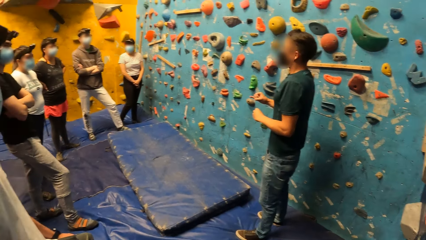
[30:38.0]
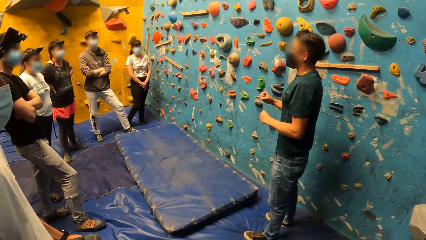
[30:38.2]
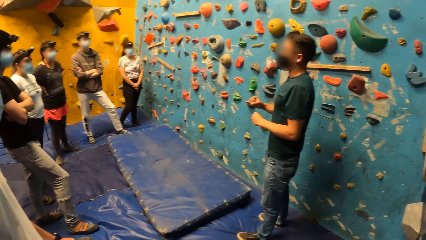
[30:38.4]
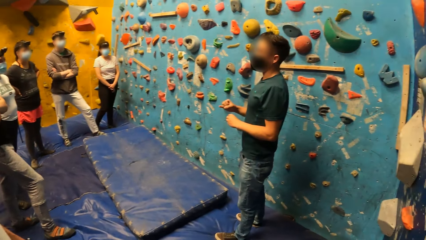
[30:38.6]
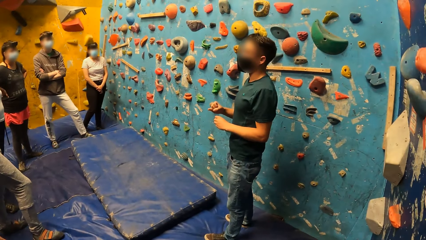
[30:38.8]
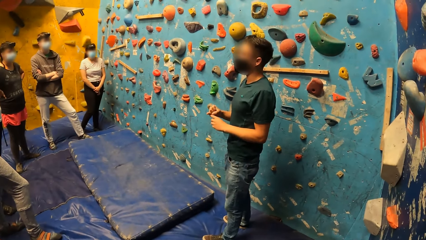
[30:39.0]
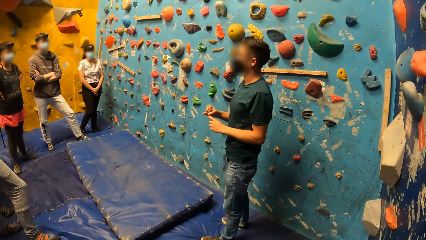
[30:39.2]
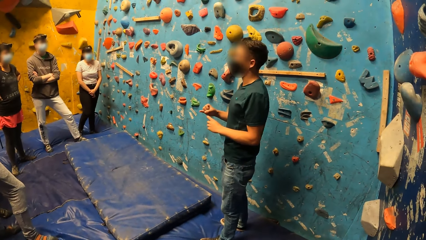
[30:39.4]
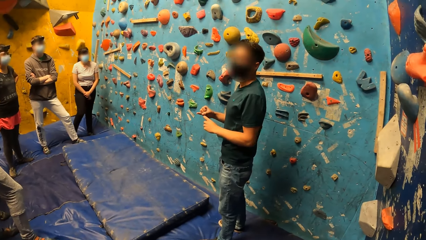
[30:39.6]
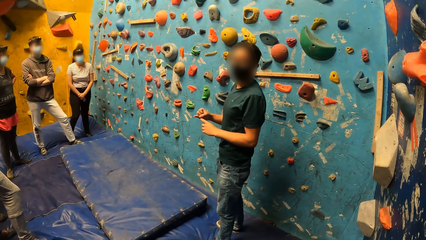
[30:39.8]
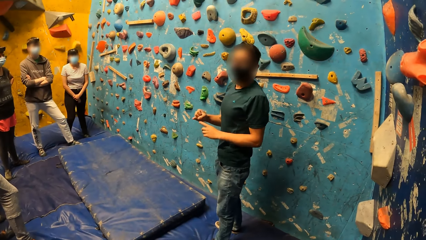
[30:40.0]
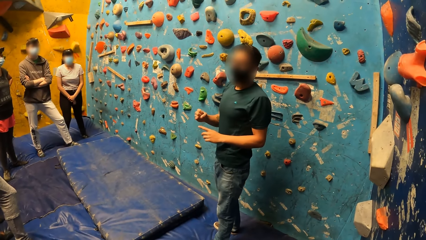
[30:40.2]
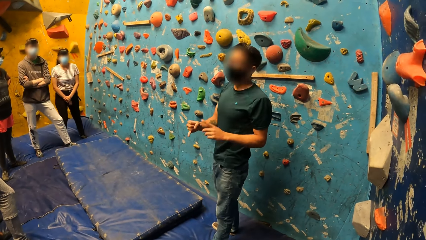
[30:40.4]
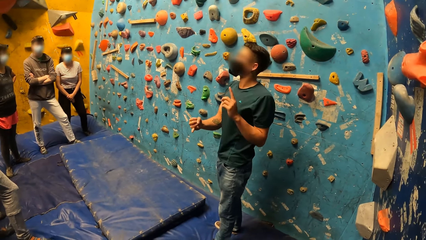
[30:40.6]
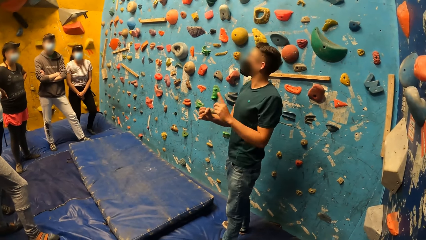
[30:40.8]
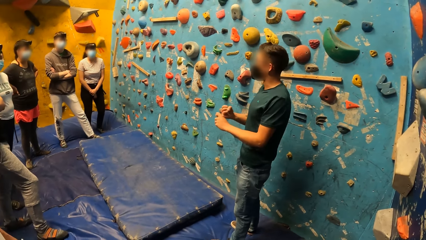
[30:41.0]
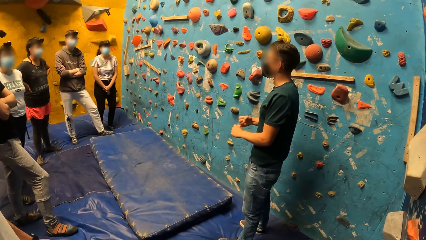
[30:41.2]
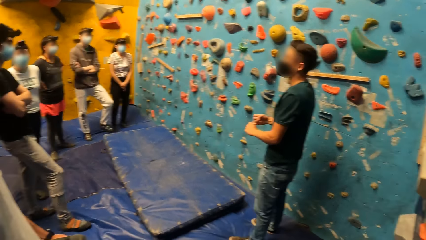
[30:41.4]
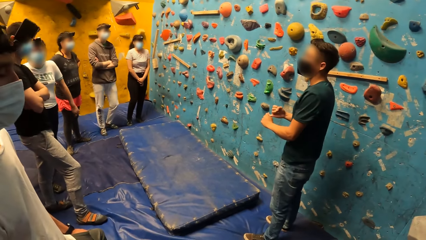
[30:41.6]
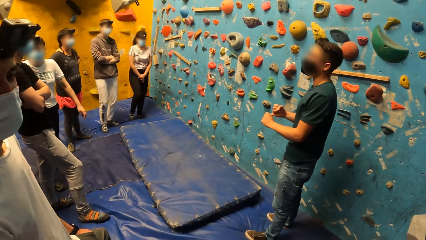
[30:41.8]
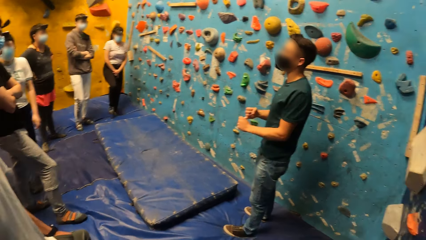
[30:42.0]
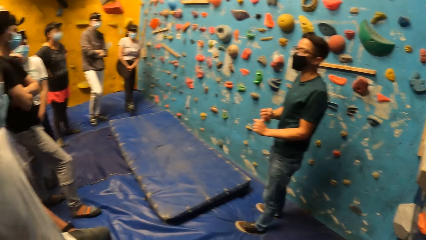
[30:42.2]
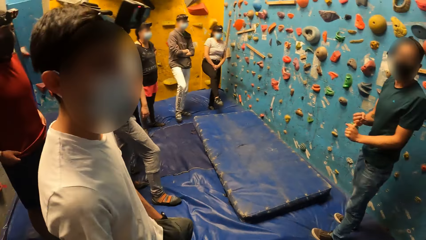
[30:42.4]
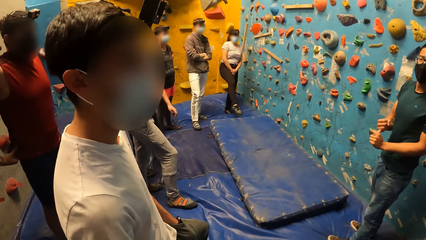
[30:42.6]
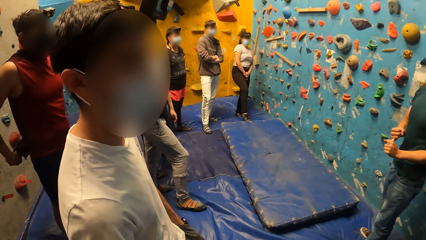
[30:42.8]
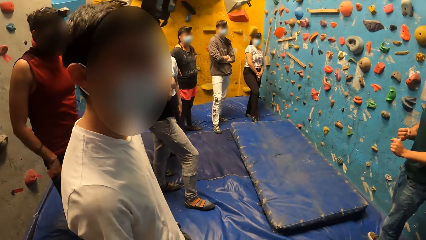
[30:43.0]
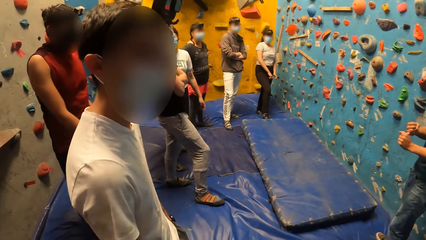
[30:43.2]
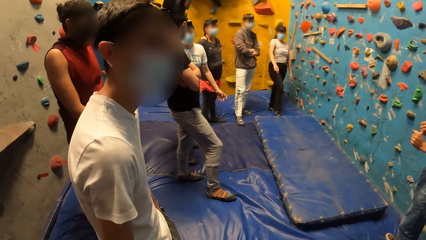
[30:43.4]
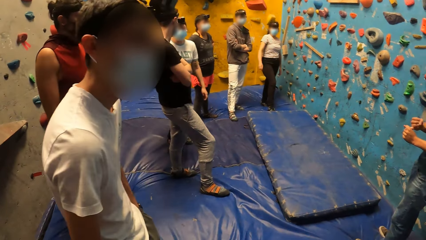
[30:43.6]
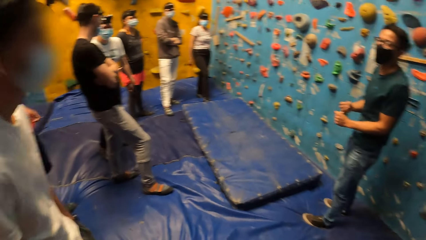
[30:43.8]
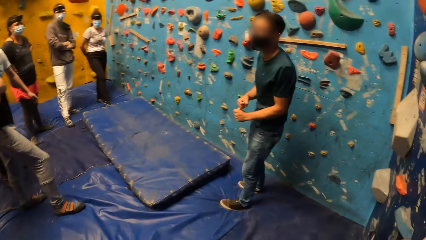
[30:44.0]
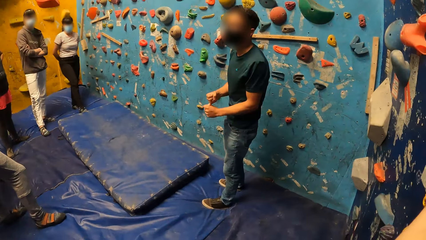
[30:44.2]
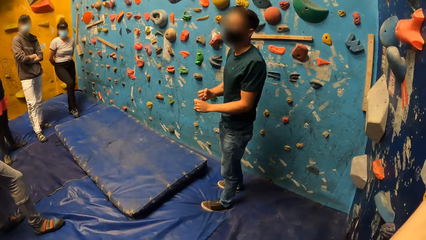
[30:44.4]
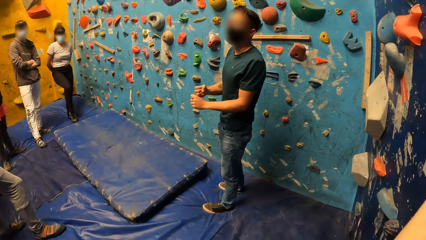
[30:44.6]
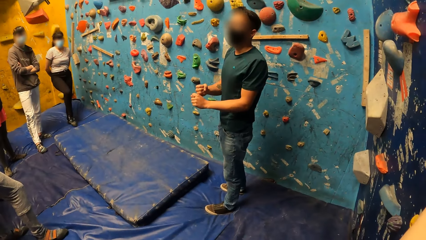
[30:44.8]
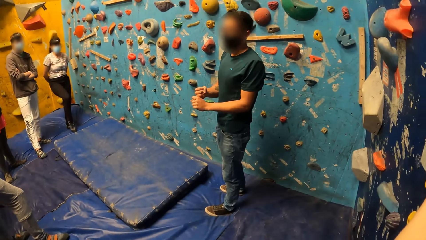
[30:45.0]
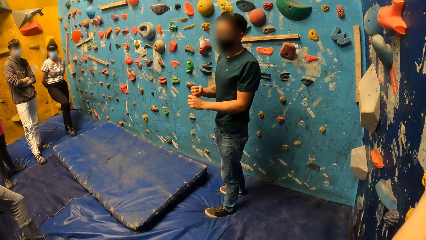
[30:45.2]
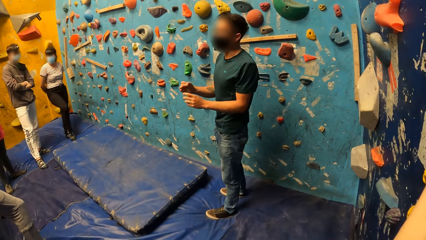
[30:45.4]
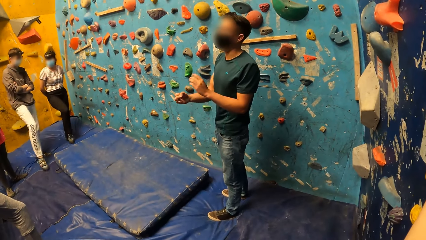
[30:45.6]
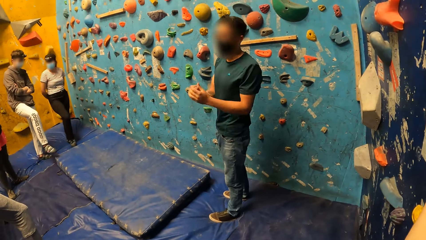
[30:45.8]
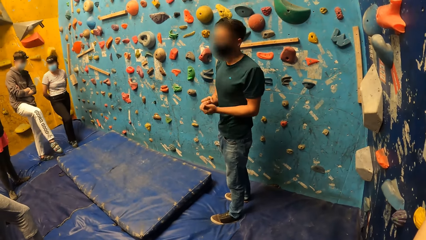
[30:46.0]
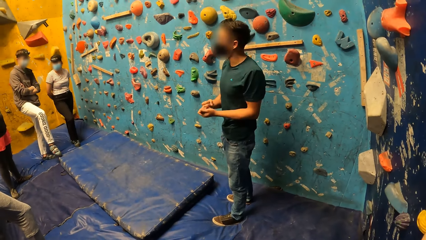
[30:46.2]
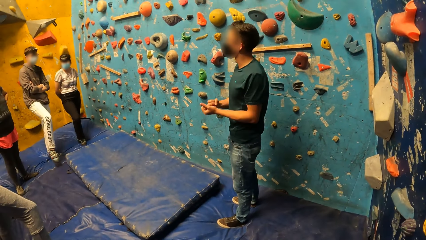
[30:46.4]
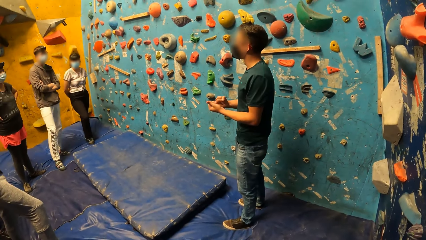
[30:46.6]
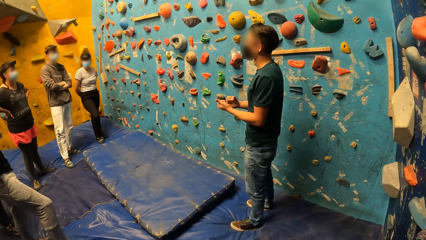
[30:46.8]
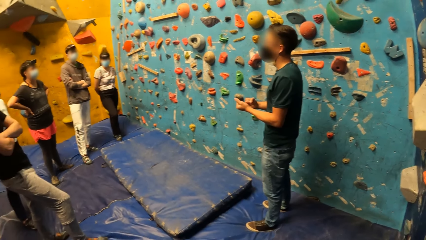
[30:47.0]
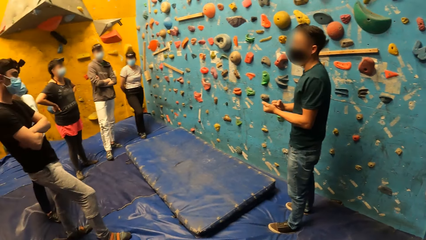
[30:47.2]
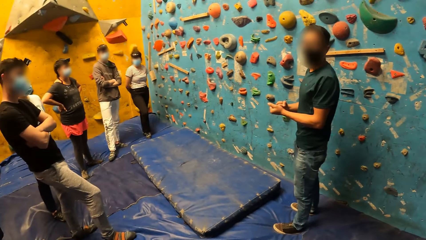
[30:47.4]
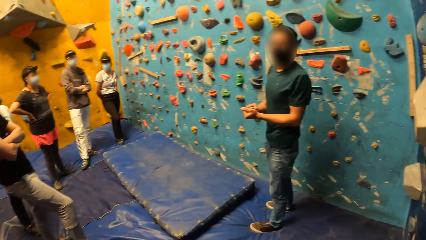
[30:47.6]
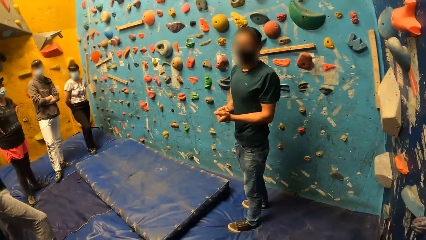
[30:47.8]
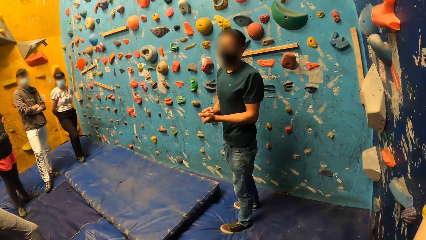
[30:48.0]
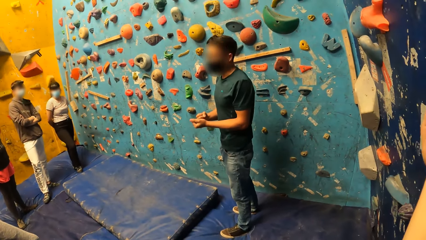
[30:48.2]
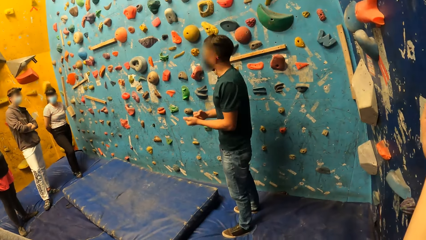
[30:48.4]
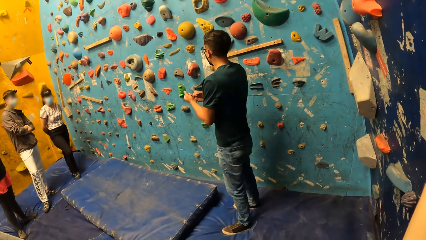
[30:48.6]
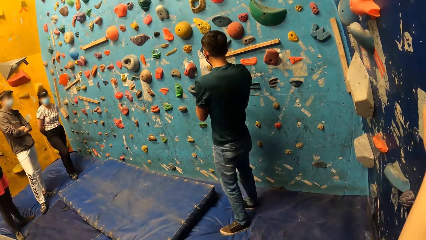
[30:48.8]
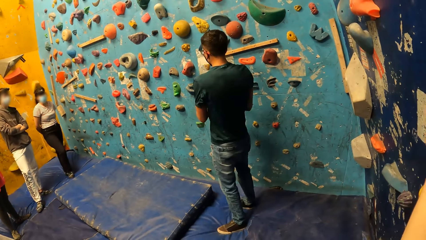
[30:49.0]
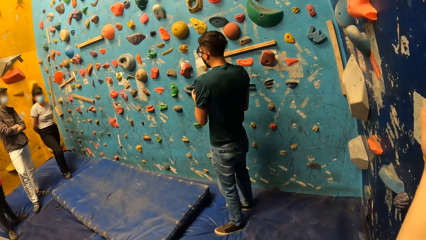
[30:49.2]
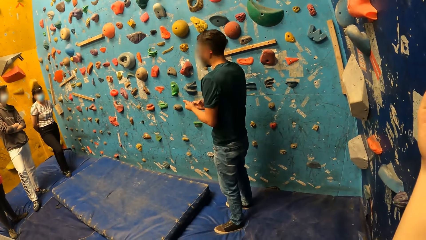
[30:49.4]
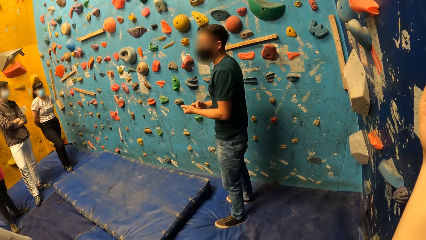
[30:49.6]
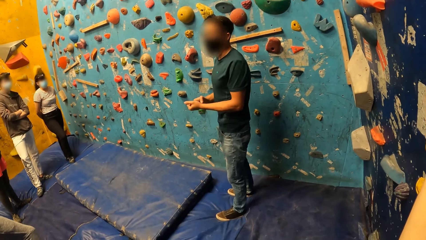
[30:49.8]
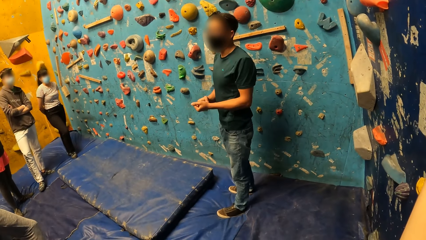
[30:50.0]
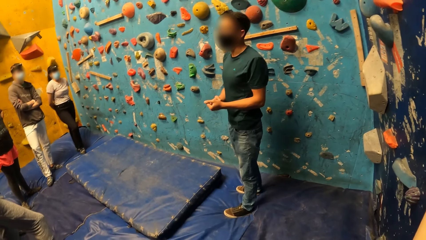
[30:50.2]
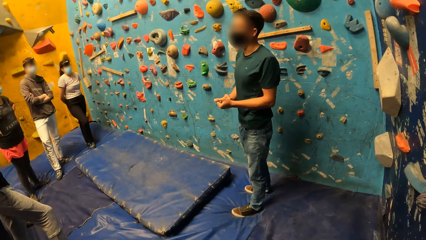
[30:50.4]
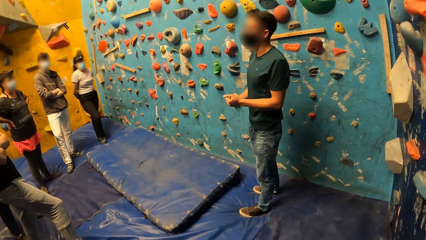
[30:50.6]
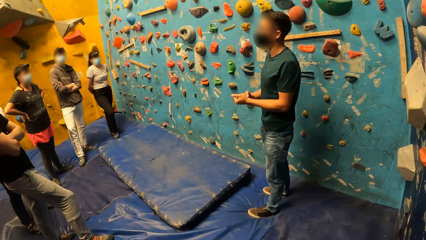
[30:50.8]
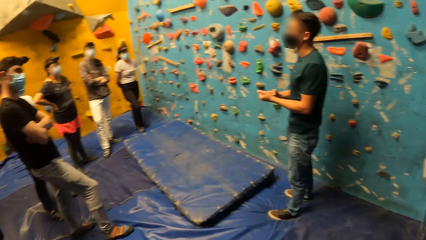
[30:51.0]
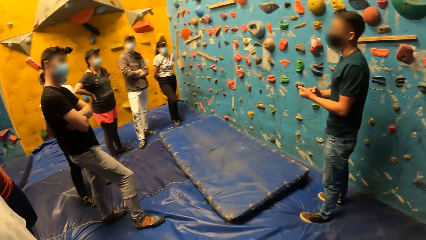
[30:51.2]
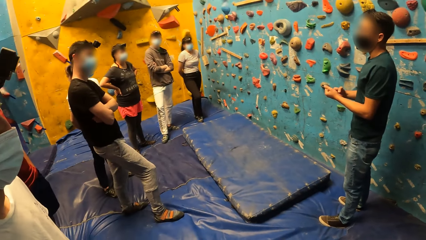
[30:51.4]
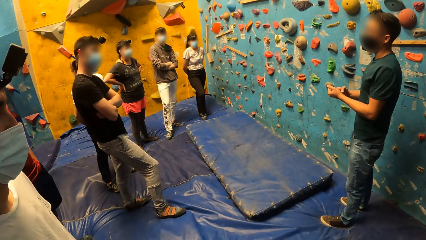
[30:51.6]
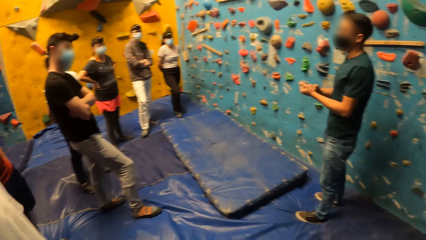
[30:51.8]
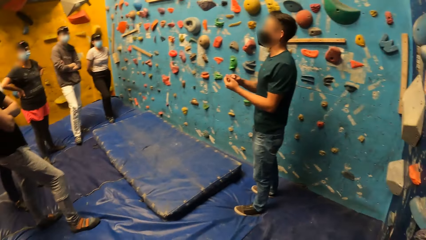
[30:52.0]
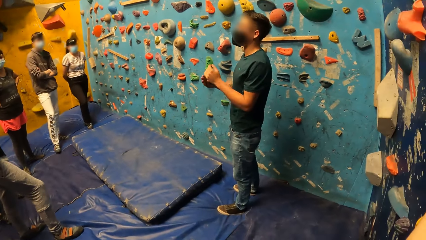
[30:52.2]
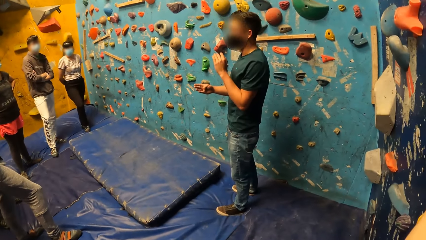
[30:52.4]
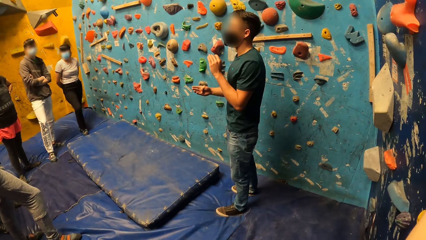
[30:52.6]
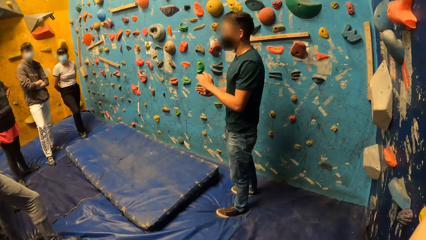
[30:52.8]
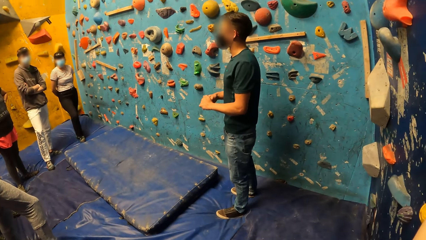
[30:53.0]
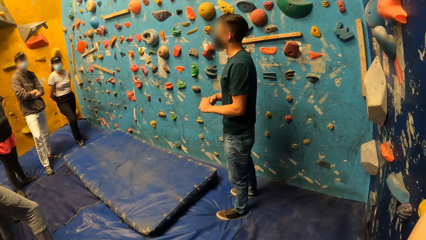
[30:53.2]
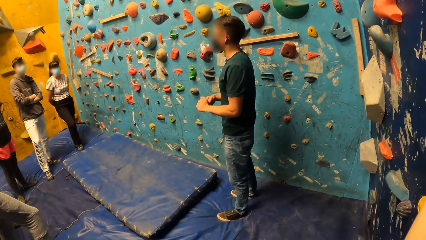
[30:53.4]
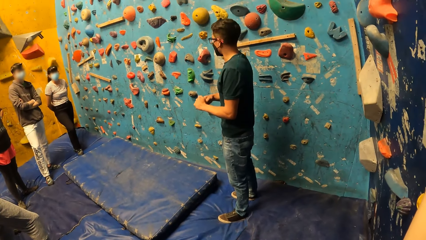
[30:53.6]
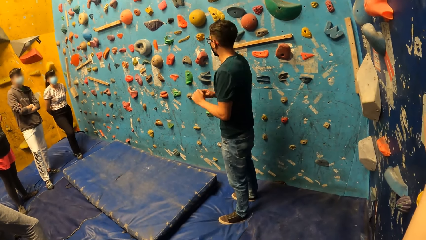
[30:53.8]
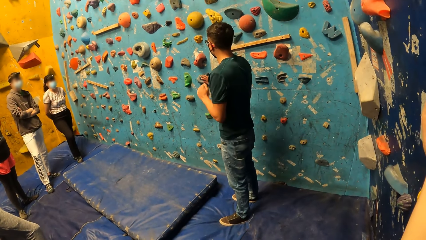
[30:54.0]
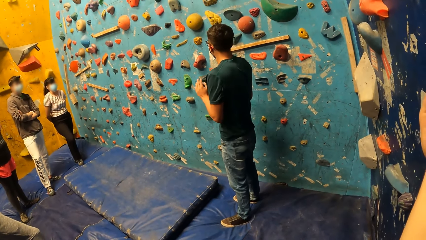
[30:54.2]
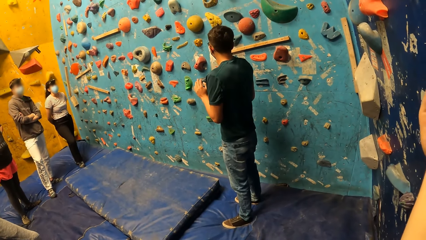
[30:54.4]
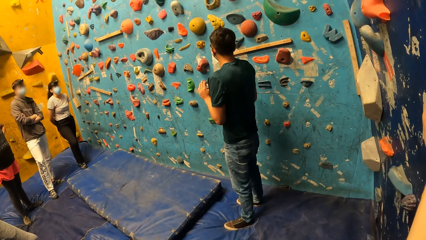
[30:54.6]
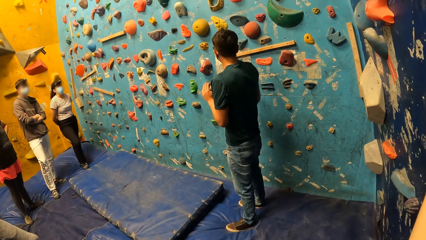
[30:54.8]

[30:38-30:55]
The camera wearer touches the climbing mountain. They look around. They touch the climbing mountain. They look around. They touch the climbing mountain.
